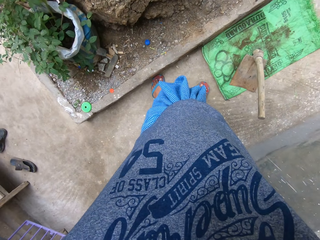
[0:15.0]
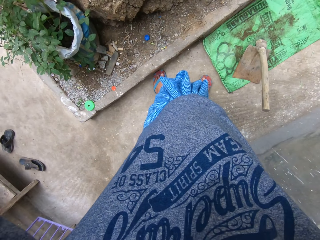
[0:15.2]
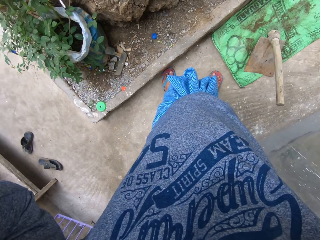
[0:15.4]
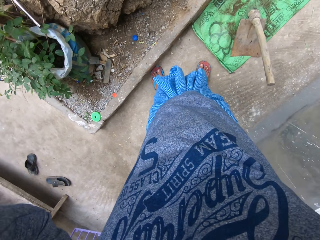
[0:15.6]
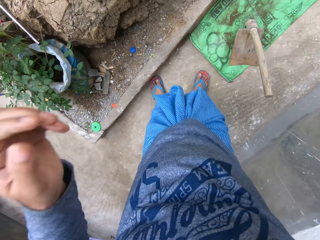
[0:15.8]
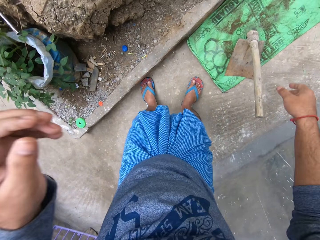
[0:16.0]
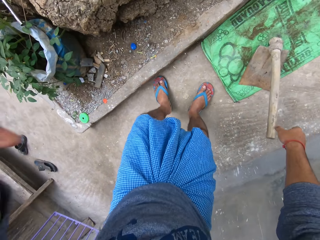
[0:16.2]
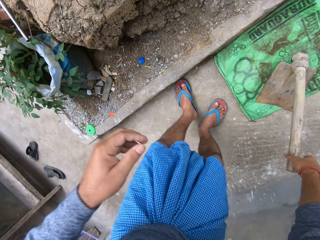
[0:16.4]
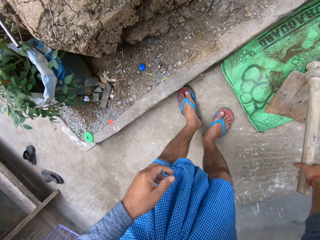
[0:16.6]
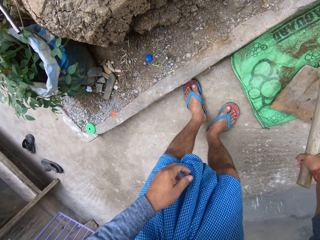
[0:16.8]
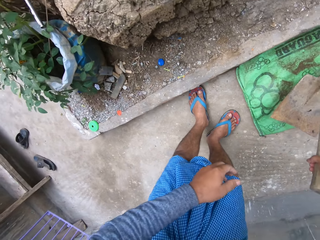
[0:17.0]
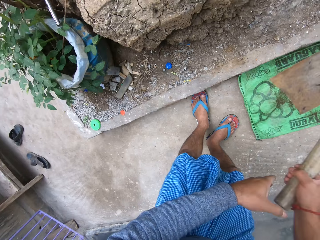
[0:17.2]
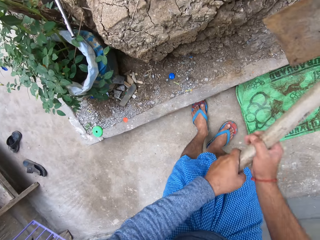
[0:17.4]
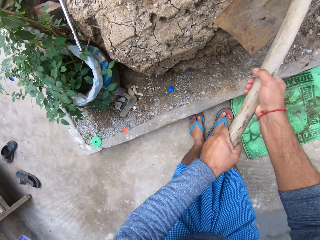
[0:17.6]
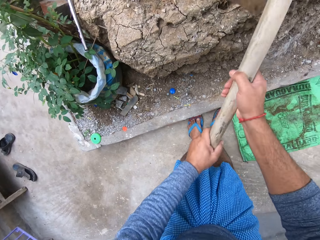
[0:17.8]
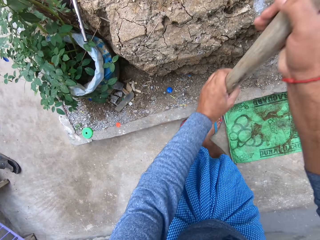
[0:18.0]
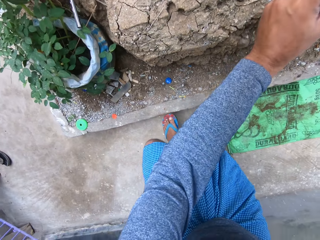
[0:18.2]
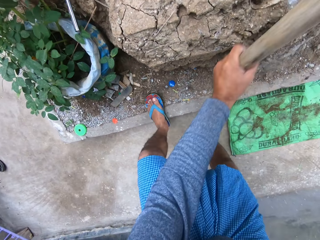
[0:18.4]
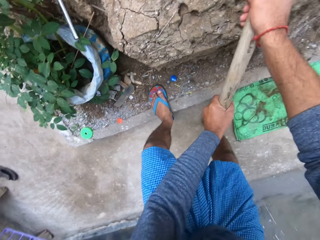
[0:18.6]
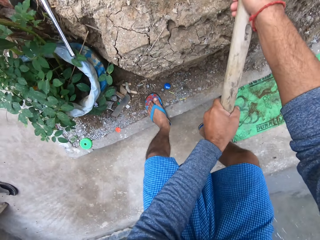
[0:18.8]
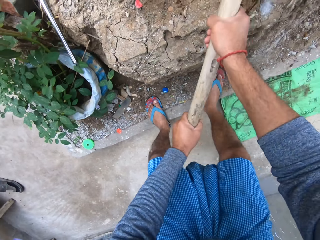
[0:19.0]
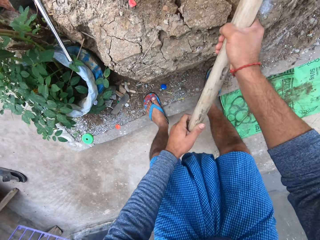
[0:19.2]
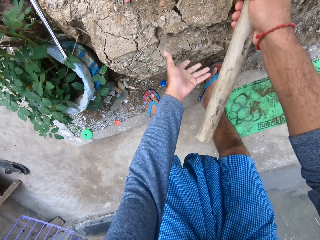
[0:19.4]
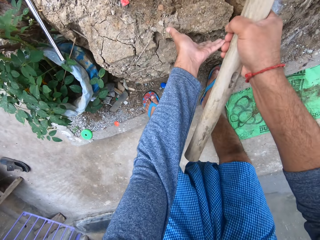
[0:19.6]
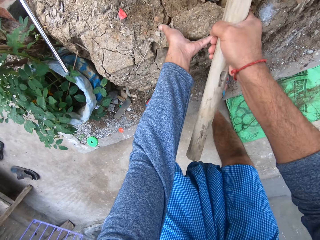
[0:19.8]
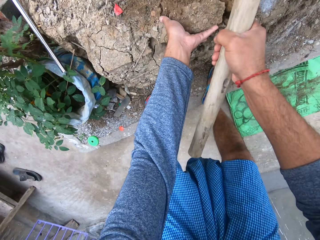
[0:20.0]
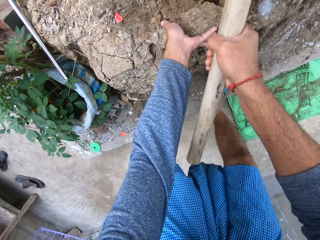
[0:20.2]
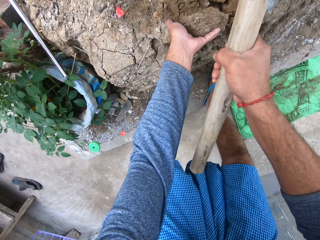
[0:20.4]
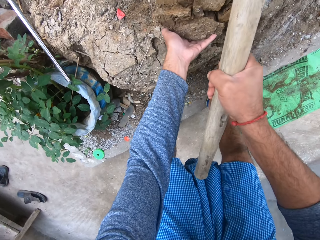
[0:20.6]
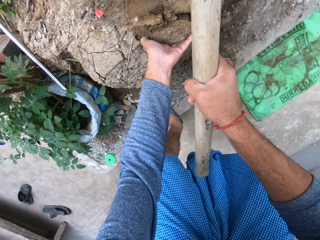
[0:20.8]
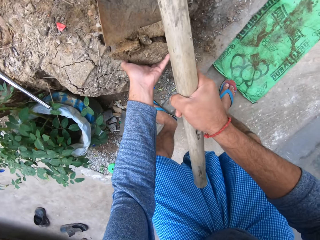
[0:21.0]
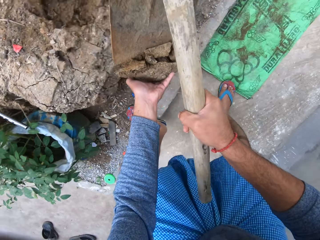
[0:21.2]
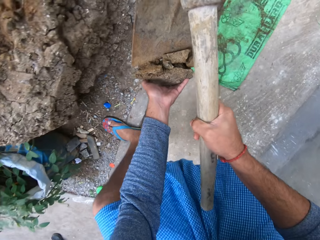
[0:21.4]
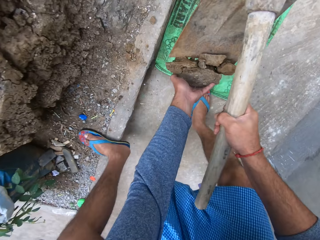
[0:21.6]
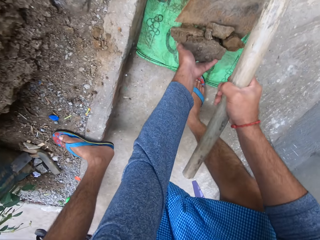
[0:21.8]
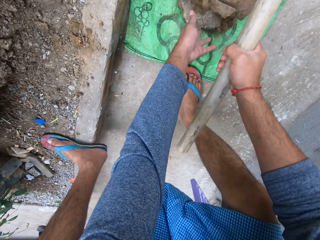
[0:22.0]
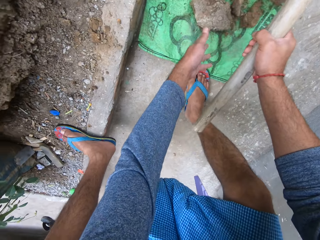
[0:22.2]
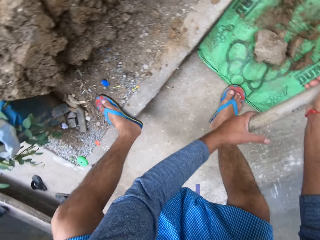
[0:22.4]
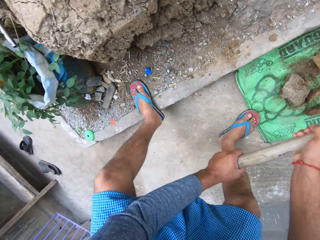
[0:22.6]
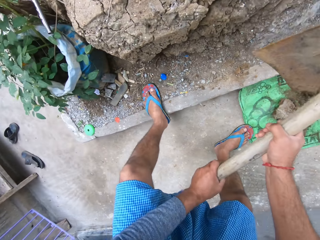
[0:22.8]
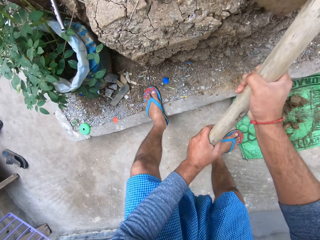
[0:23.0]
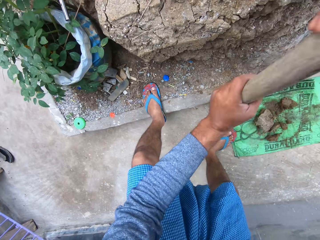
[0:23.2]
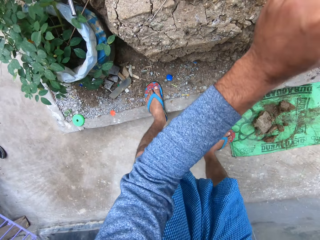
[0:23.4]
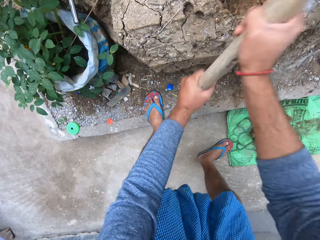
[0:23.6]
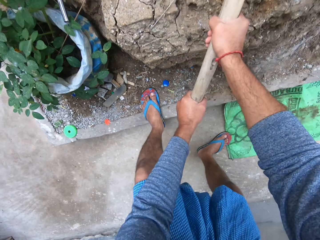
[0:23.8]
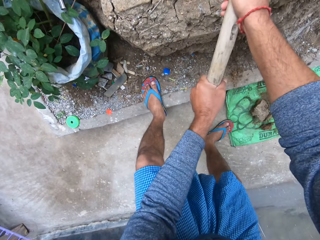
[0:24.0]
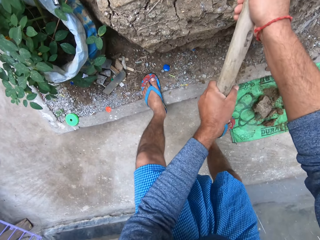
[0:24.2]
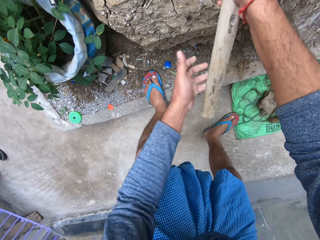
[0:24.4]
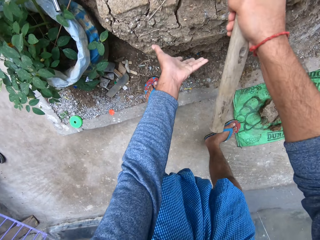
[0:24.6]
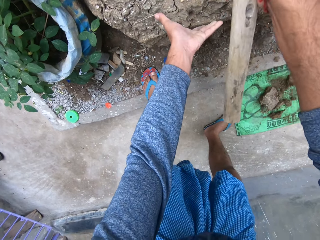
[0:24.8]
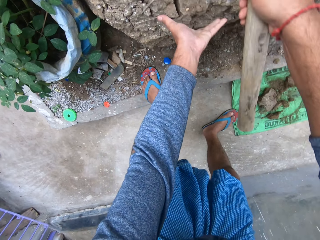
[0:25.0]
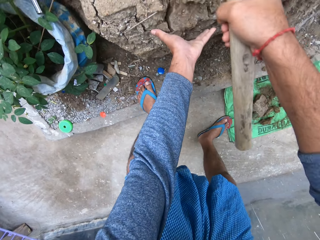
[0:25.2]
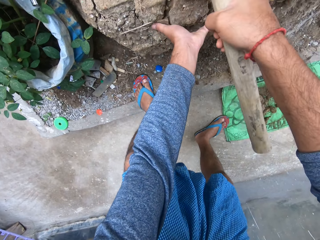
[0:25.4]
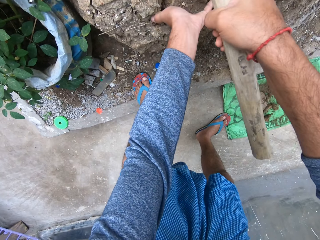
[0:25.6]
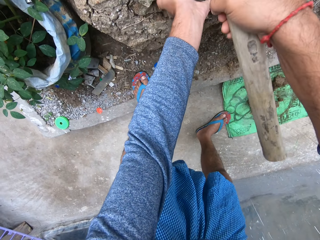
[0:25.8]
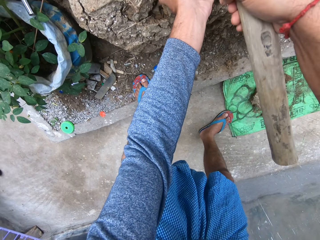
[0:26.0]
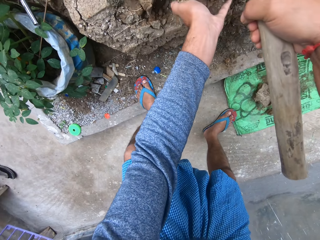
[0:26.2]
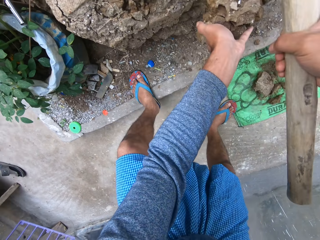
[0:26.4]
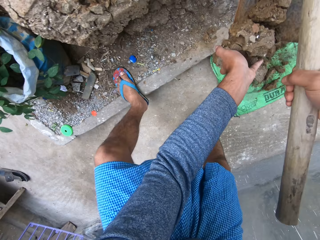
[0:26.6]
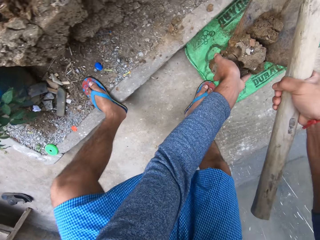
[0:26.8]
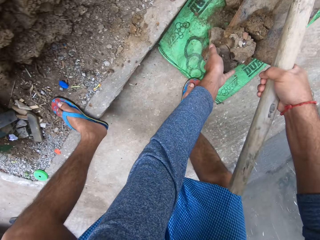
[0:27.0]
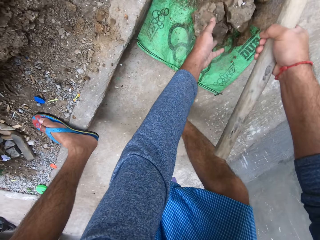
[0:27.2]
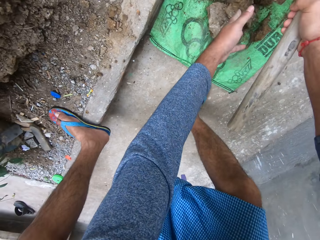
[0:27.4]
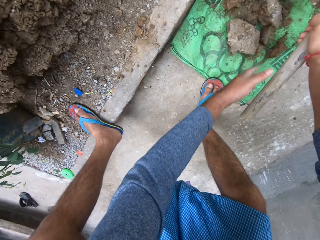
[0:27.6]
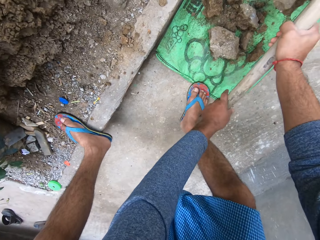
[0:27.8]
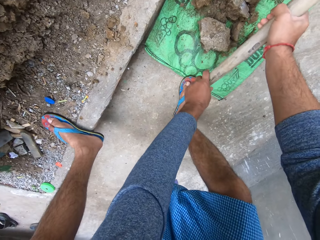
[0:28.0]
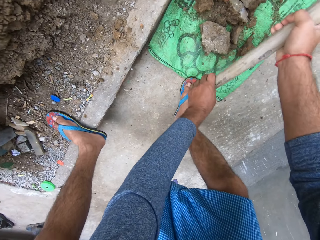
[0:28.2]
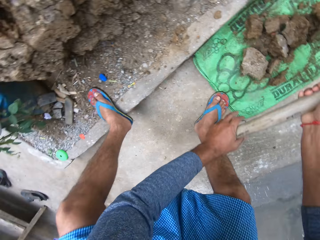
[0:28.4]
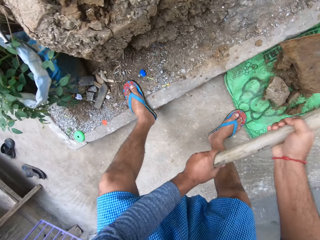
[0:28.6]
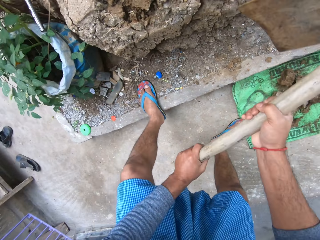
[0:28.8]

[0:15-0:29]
The camera wearer picks up a hoe. They dig the ground with the hoe. They scoop the soil on the hoe. They put the soil on the sack. They dig the ground with the hoe, scoop the soil on the hoe and put the soil on the sack.

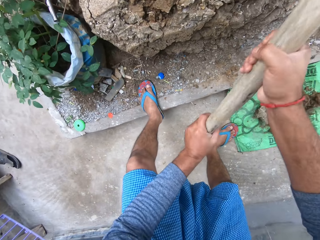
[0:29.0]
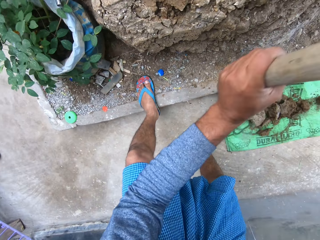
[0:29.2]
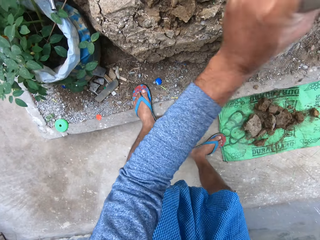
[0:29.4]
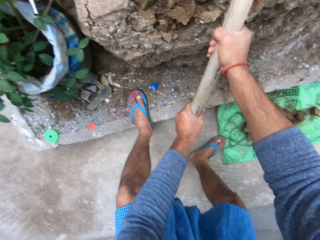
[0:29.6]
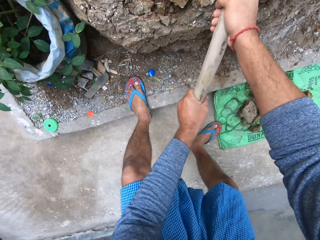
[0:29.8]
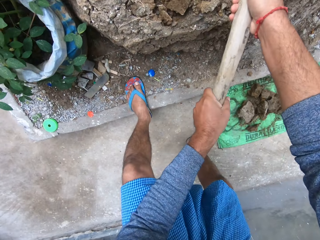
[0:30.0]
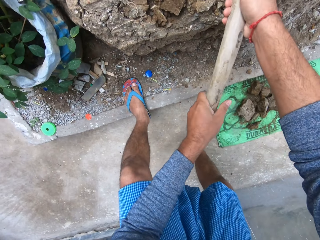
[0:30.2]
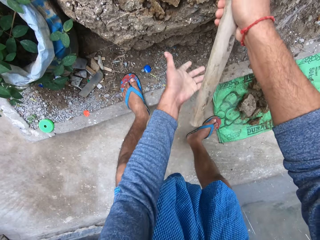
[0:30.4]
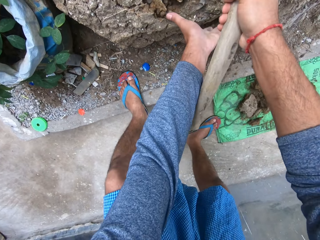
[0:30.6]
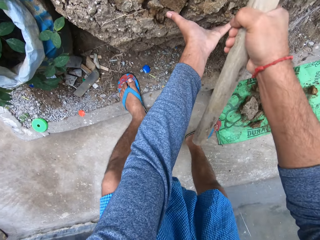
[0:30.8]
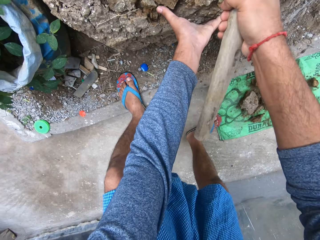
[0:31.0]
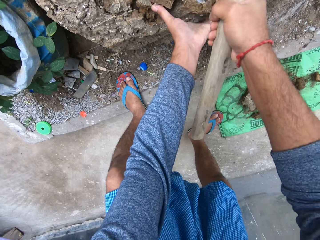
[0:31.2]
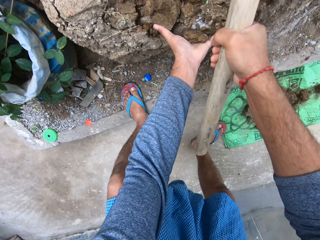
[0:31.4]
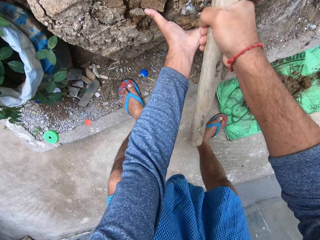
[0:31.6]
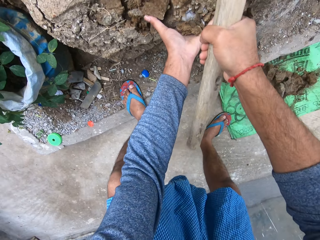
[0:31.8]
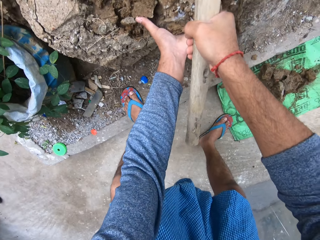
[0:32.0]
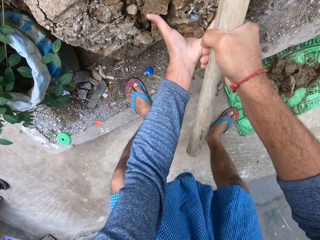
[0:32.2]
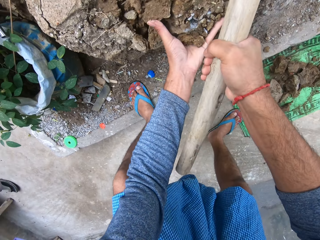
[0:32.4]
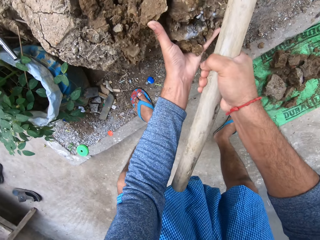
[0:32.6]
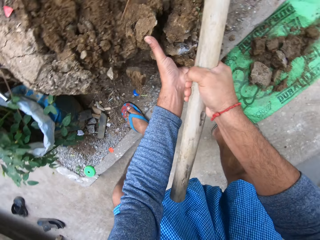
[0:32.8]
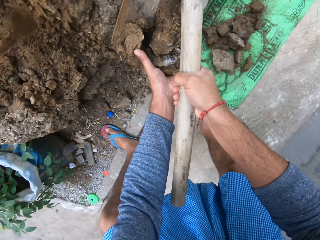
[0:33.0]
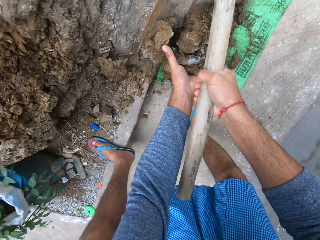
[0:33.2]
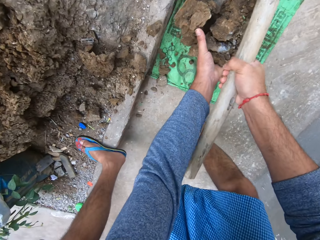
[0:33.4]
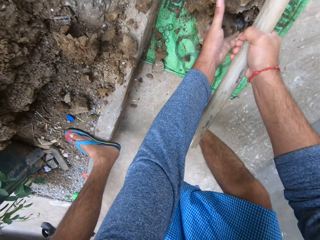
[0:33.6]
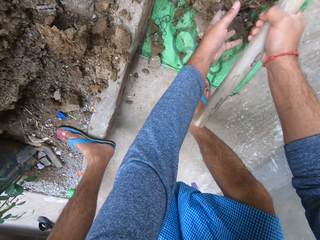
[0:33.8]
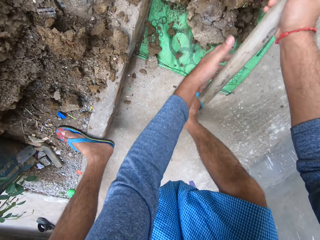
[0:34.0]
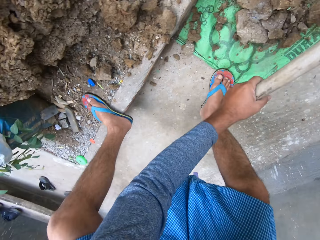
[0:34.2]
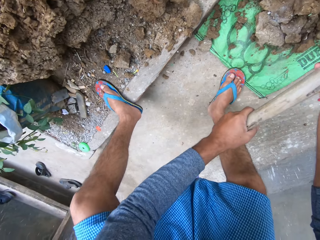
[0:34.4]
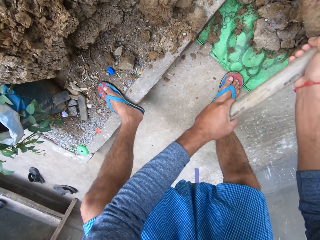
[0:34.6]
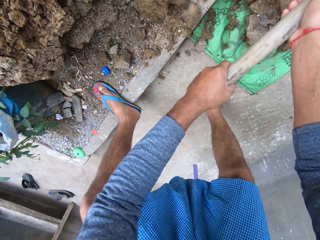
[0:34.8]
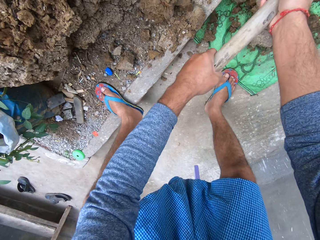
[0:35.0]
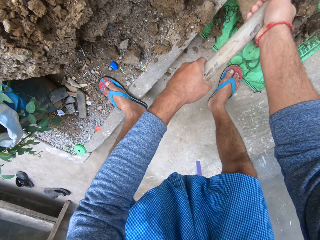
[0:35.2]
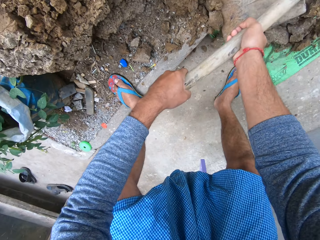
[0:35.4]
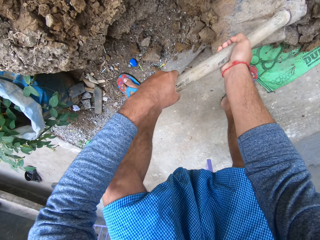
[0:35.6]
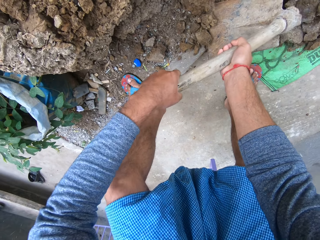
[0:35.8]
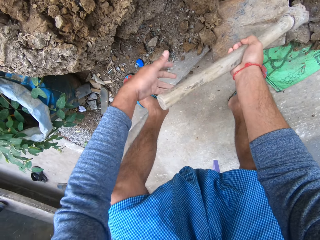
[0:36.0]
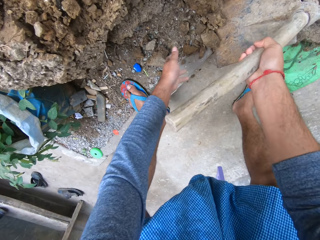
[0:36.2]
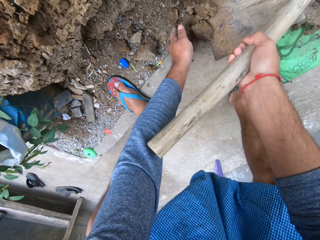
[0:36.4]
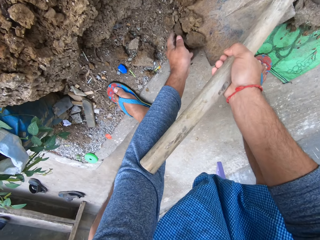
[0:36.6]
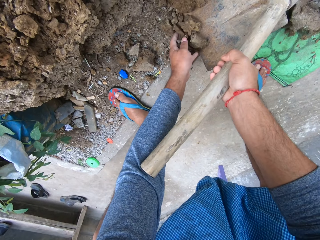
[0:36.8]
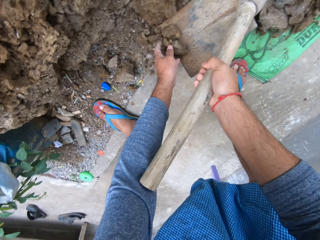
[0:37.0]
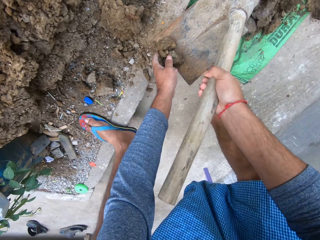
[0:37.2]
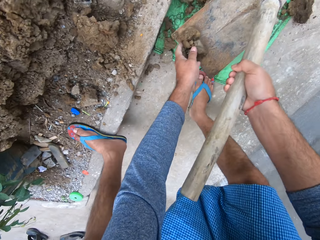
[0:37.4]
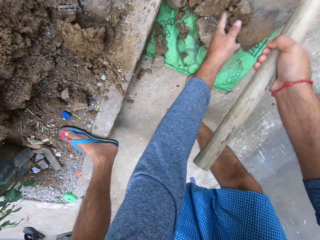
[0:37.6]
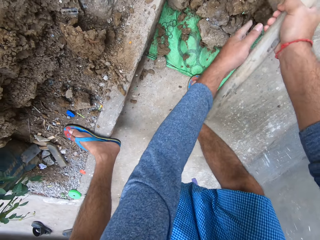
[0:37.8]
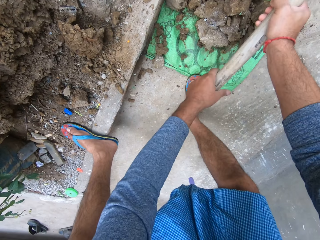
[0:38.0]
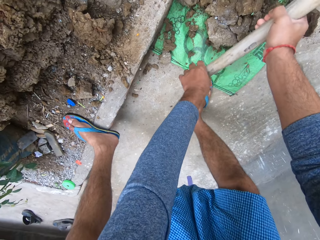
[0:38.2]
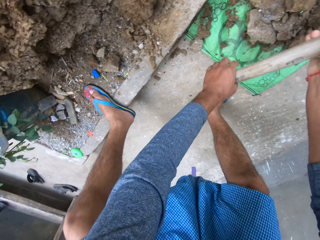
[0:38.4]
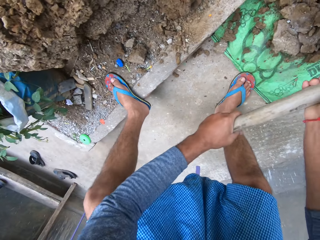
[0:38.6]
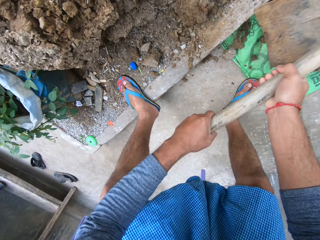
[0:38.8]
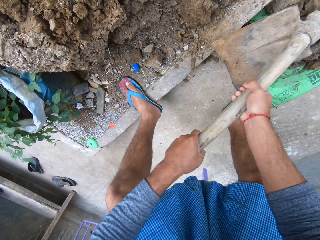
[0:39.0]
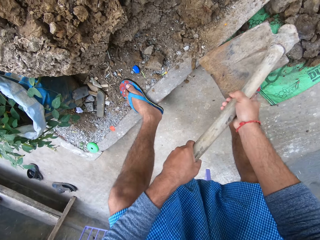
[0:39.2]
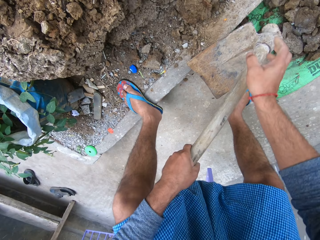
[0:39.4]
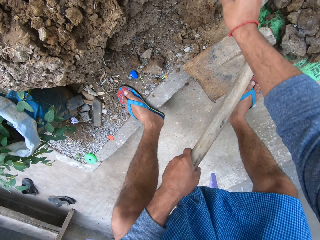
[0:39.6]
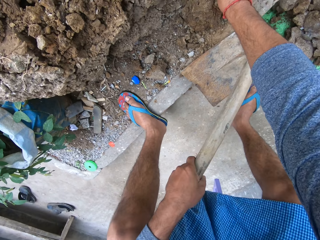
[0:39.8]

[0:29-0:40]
The camera wearer digs the ground with the hoe. They scoop the soil on the hoe. They put the soil on the sack. They scoop the soil on the hoe and put the soil on the sack.
